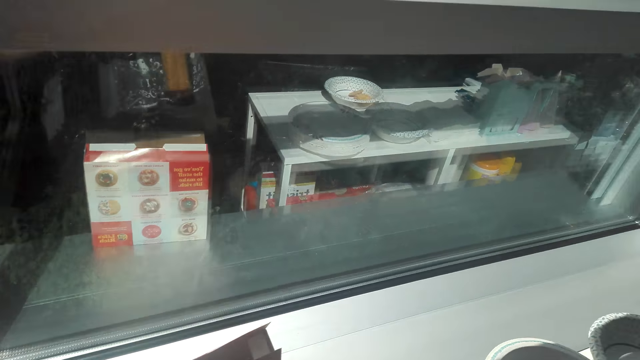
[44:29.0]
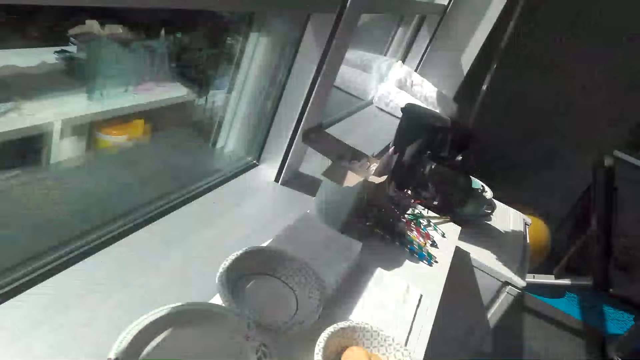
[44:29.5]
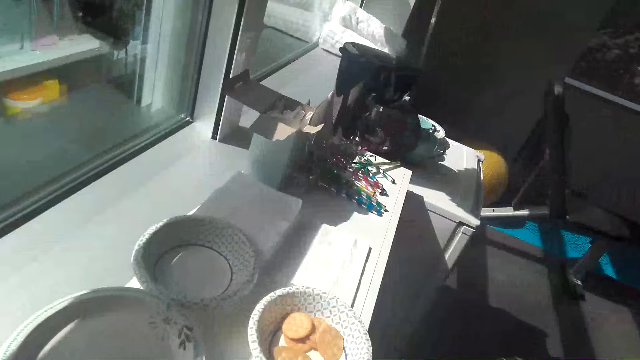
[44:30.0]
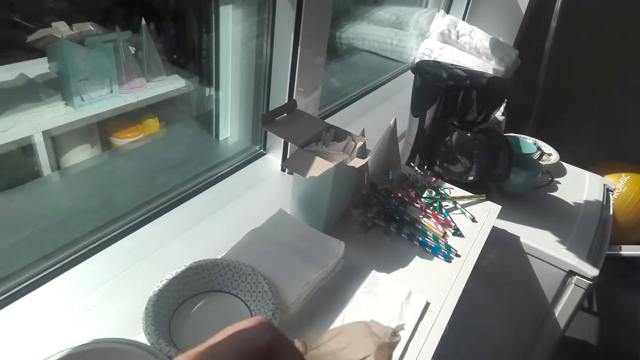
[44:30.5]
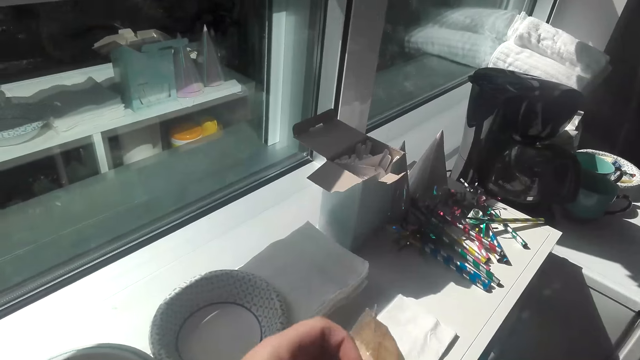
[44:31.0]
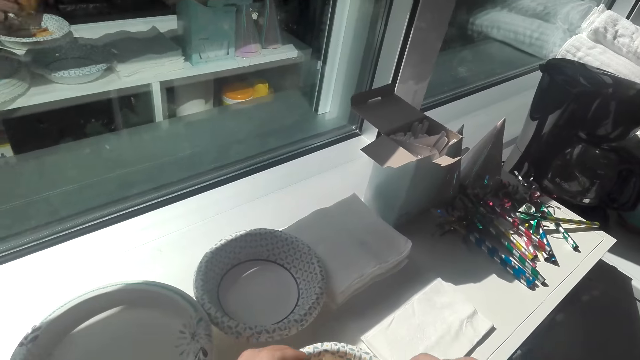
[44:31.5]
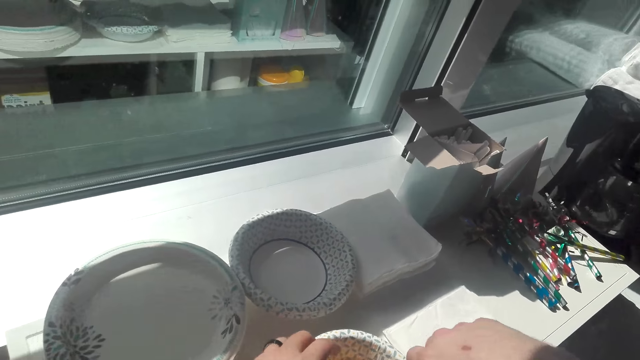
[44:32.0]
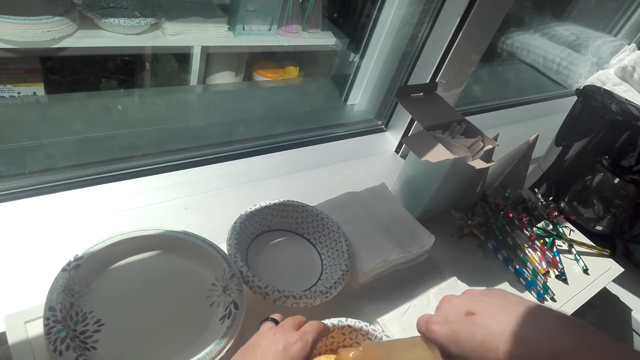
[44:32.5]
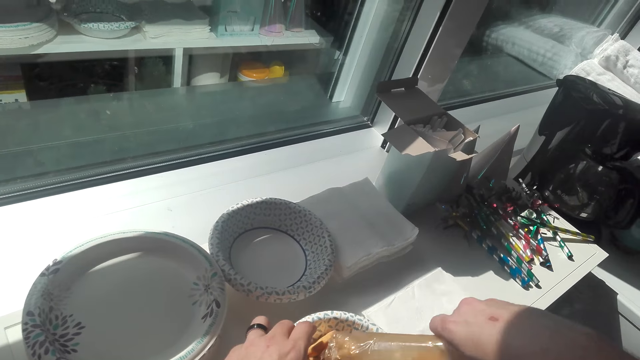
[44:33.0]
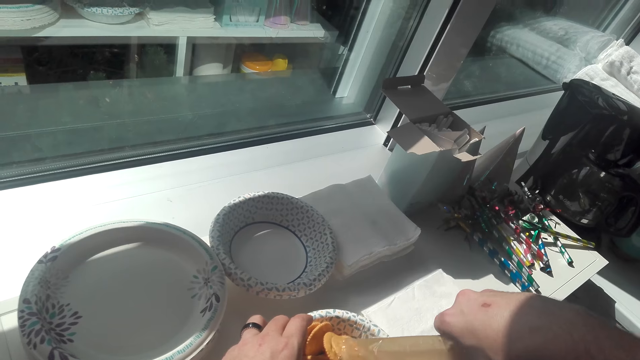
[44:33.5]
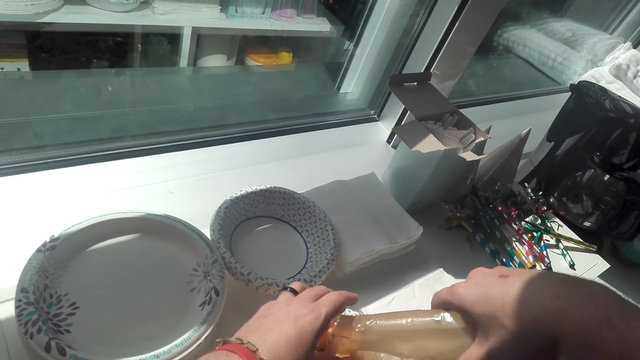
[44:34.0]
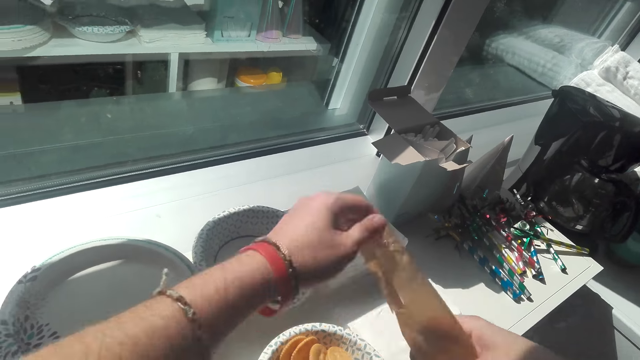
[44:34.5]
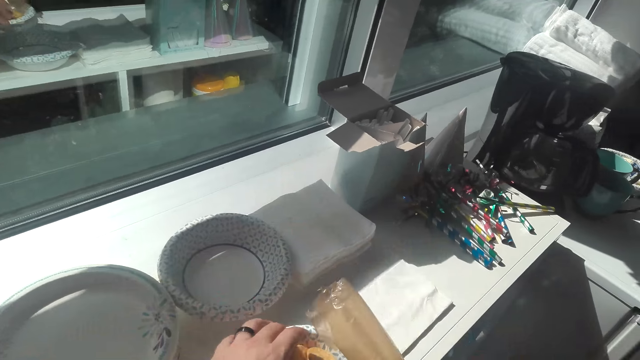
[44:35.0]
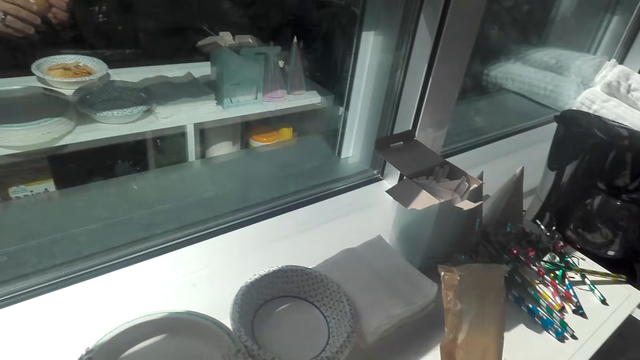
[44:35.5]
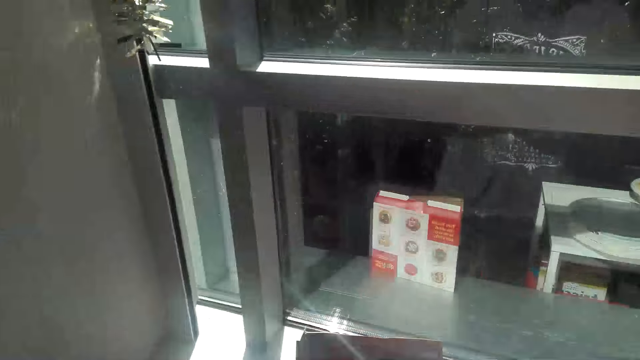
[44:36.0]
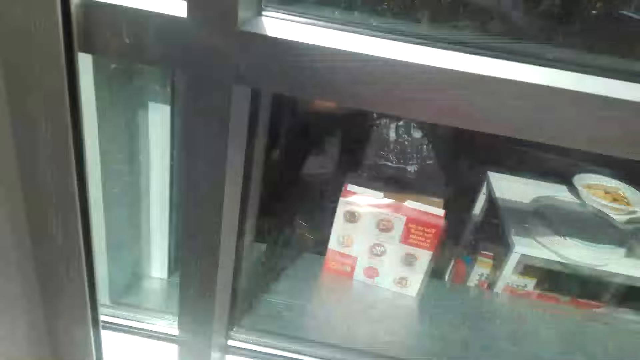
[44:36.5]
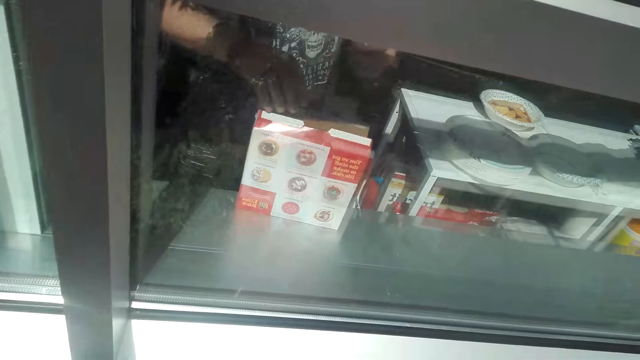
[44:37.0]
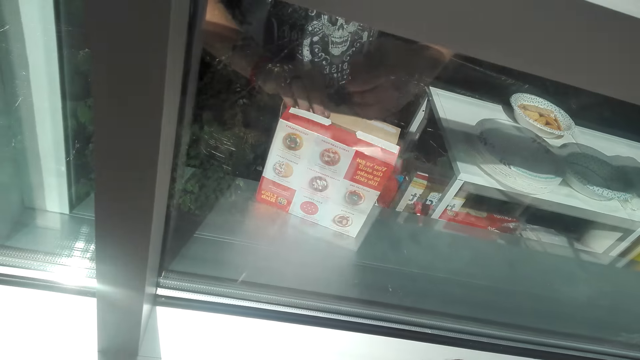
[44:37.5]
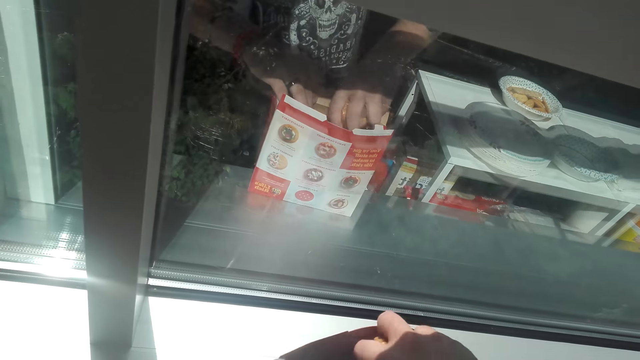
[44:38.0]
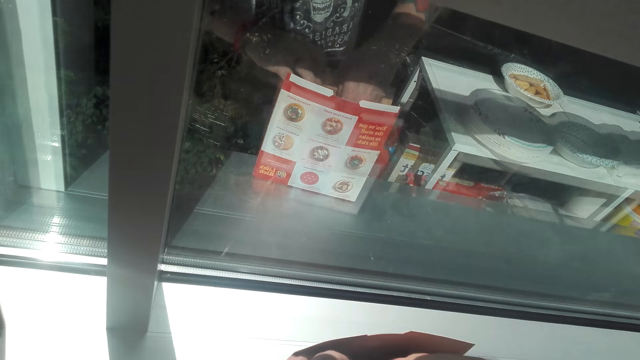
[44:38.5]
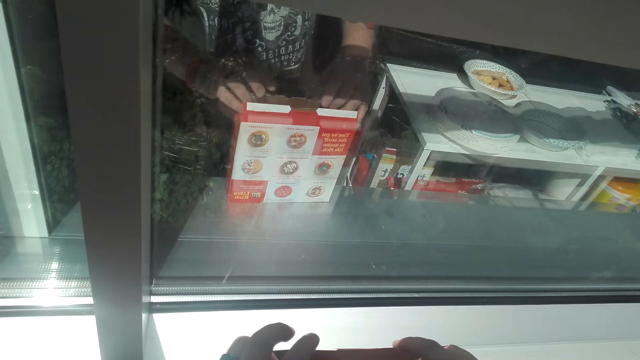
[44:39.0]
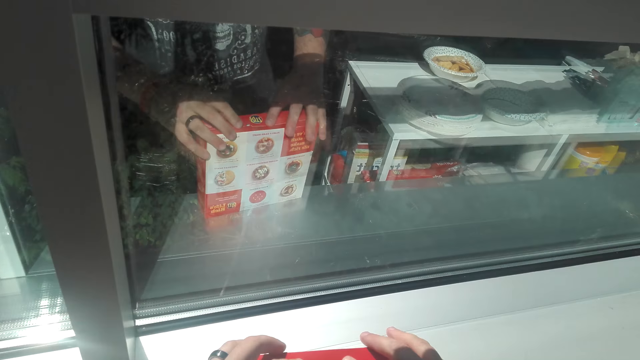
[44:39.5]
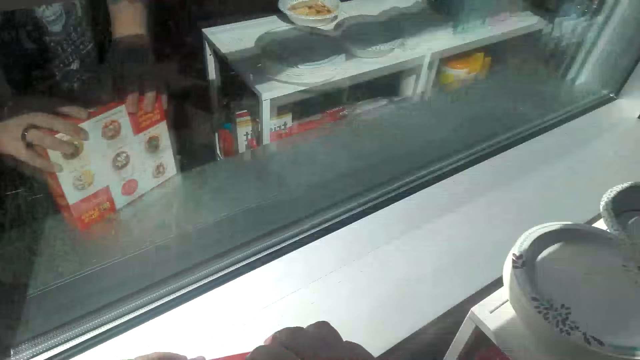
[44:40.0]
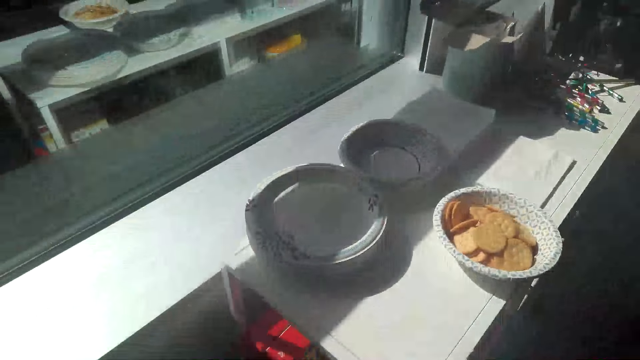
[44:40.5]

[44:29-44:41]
The camera wearer pours the biscuits in a plate. They return the biscuits in the box. They close the box.

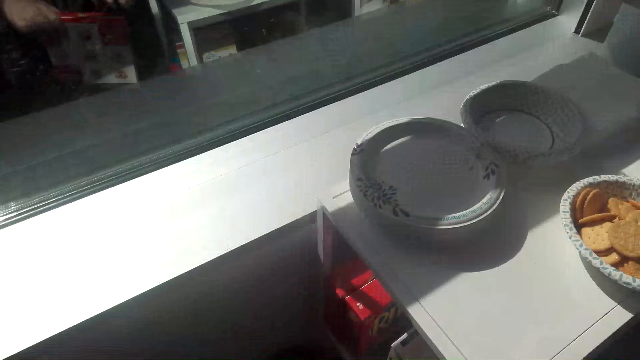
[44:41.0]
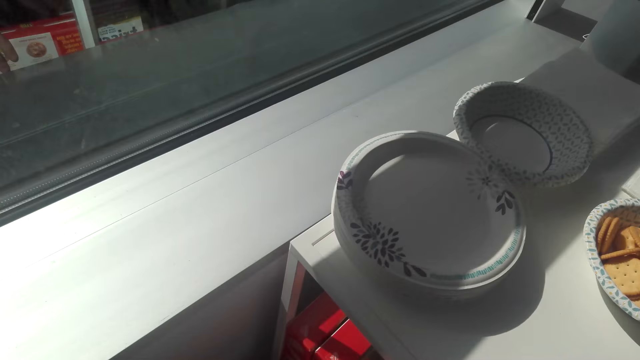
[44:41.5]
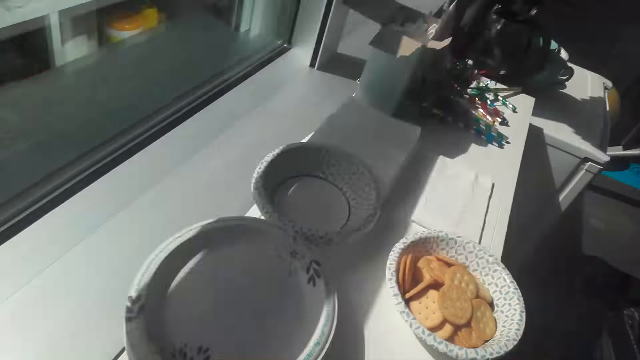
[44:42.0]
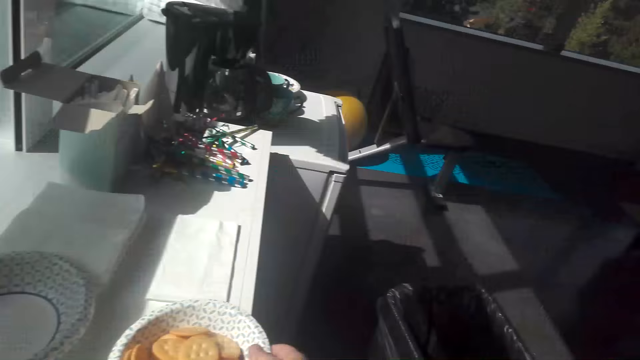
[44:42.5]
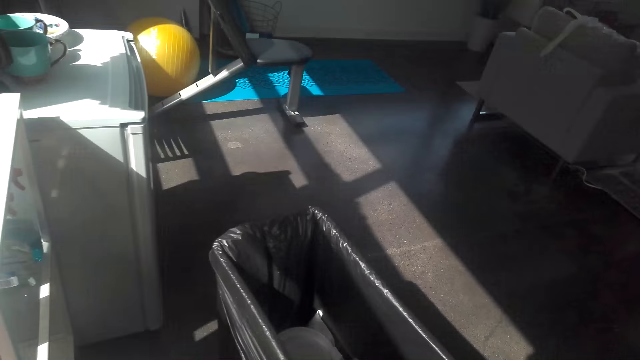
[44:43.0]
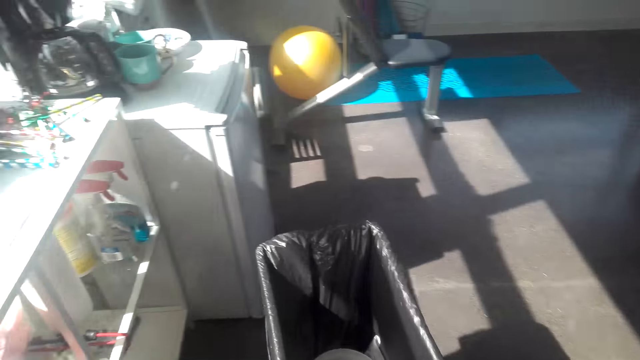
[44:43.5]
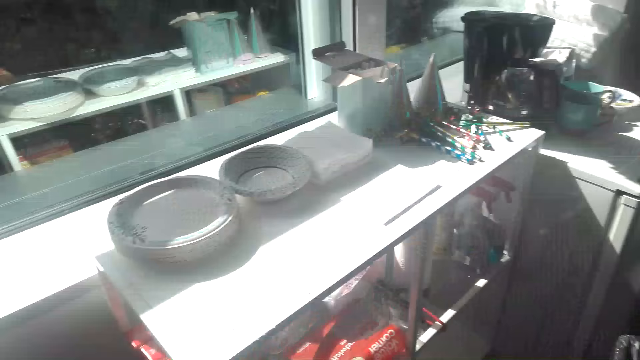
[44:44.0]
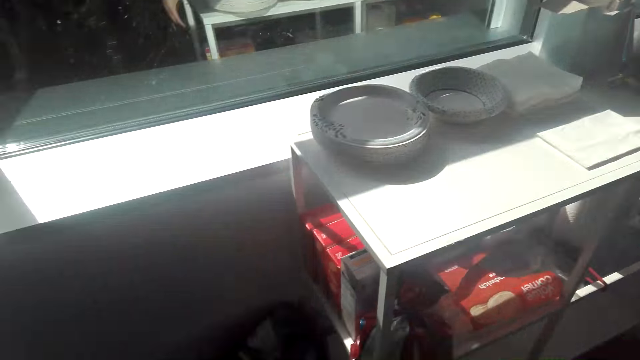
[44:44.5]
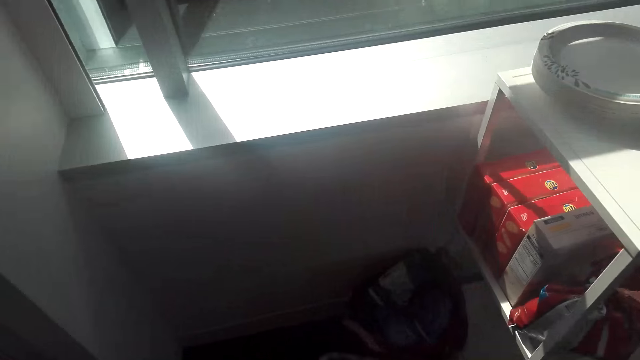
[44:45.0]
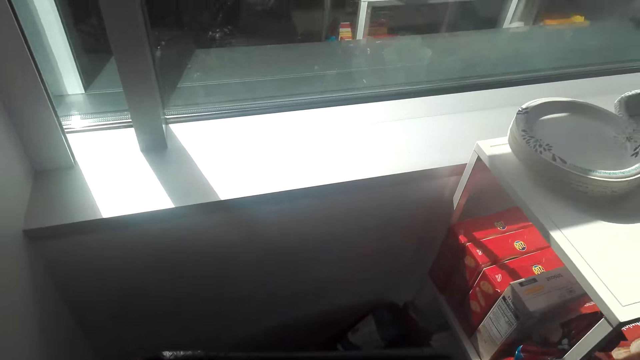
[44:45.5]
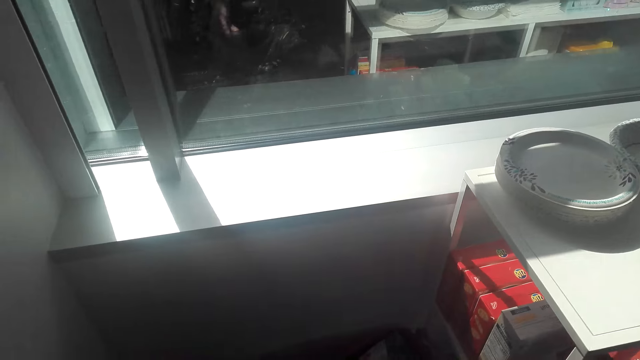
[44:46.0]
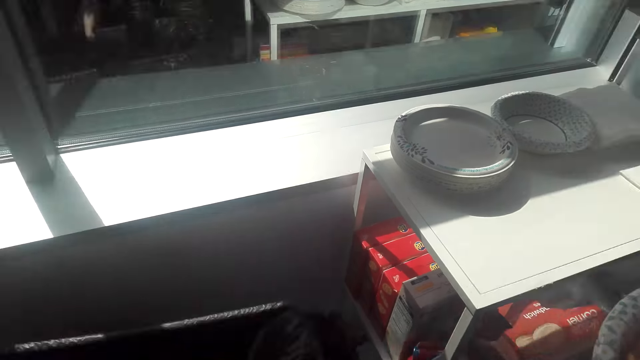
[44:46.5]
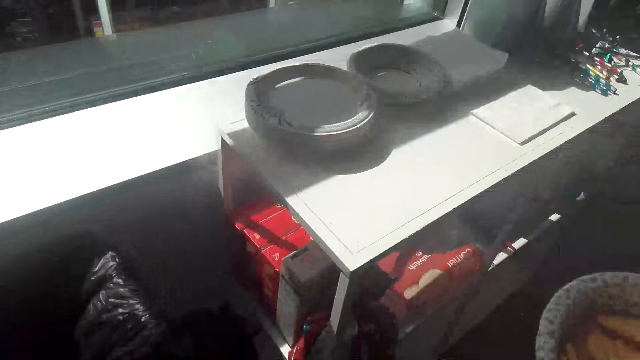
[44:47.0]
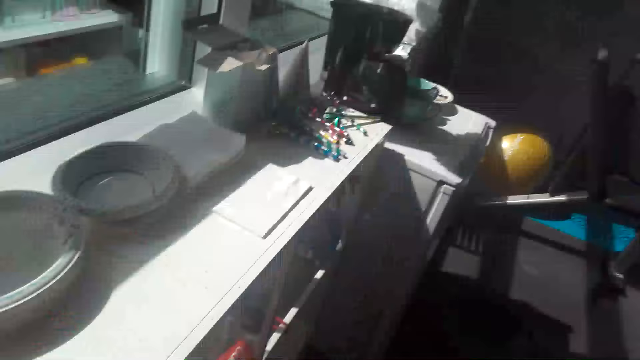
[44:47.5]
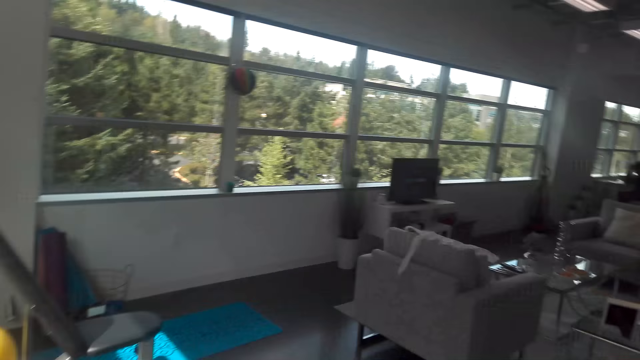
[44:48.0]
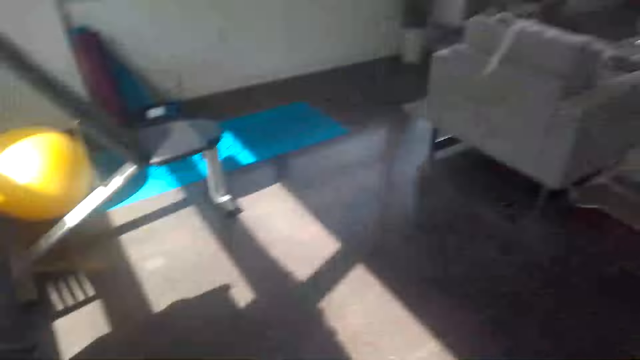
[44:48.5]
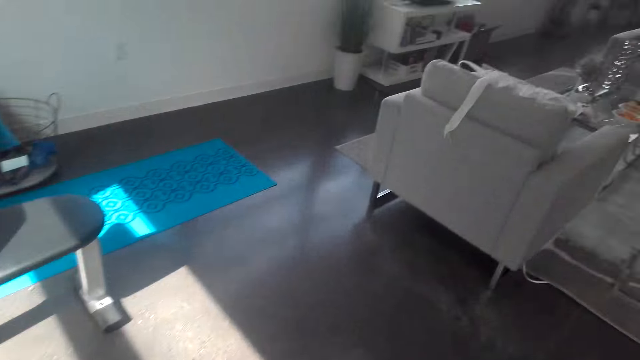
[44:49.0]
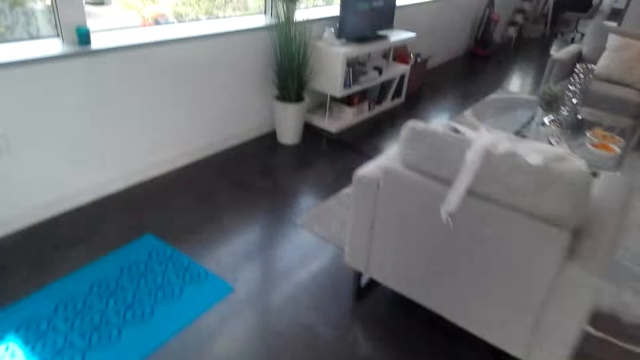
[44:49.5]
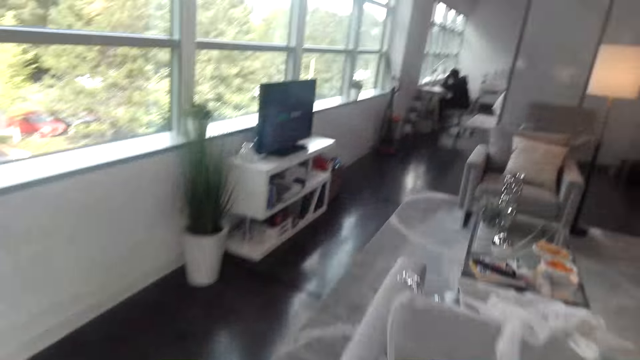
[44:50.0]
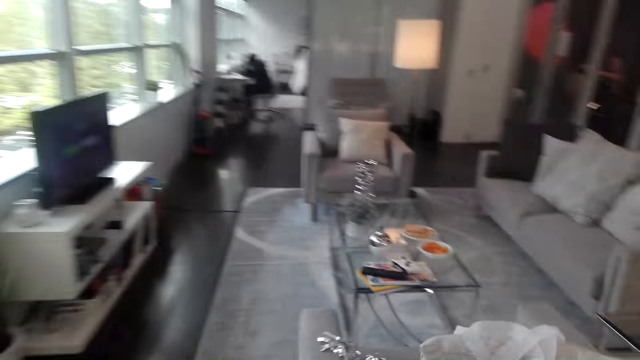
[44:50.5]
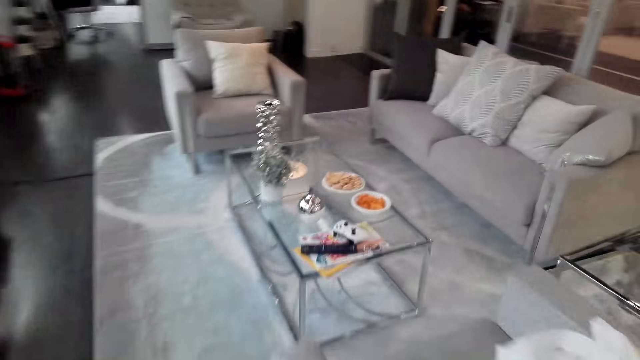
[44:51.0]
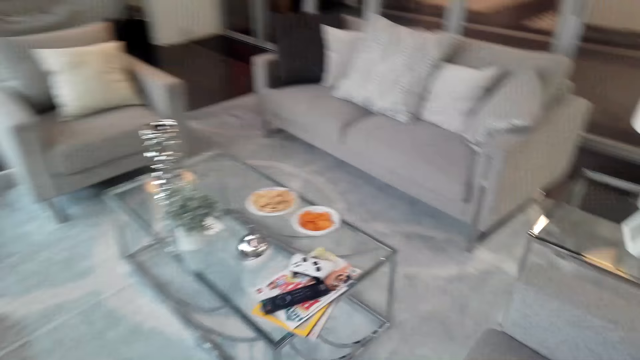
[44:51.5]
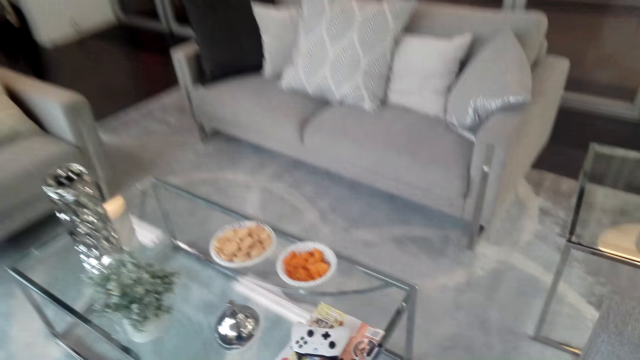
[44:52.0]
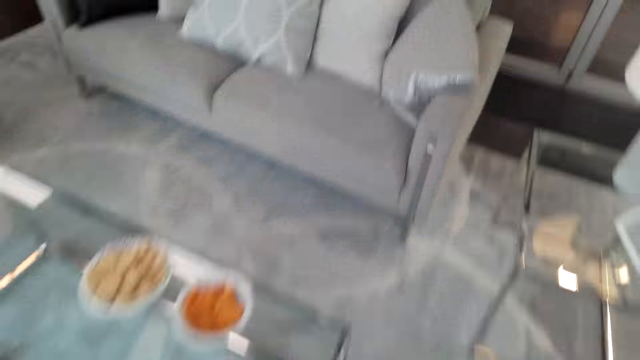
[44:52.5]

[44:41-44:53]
The camera wearer returns the box of biscuits on the shelf. They pick up the plate of biscuits. They move the dustbin. They move around the room.
